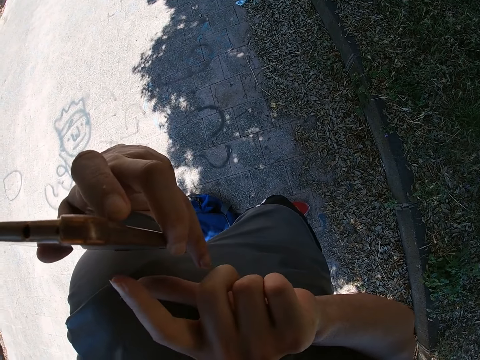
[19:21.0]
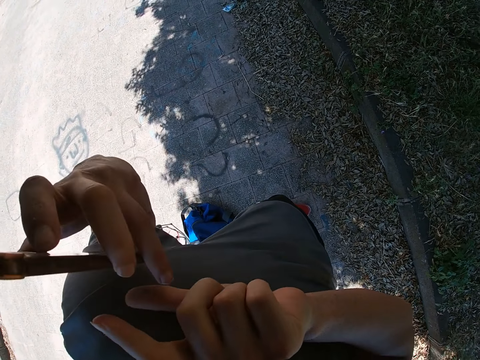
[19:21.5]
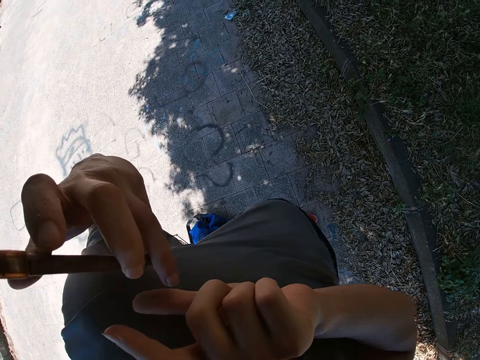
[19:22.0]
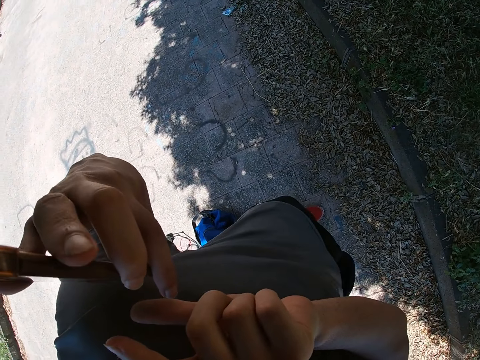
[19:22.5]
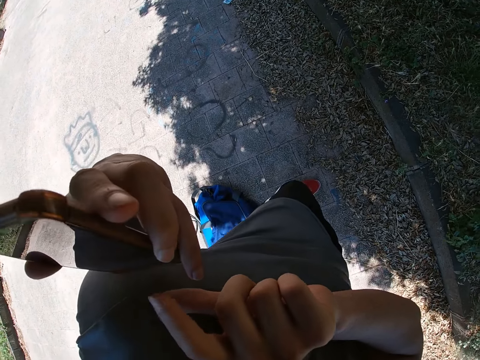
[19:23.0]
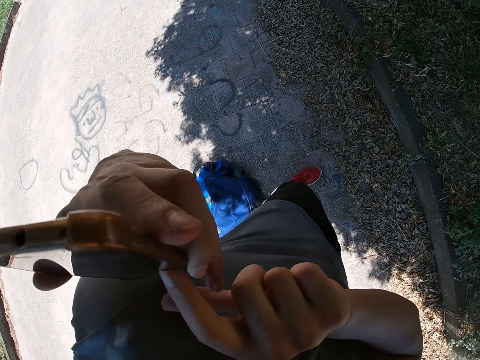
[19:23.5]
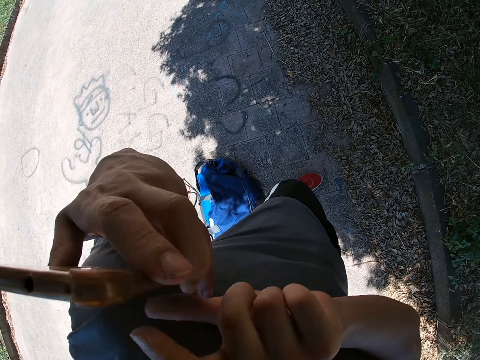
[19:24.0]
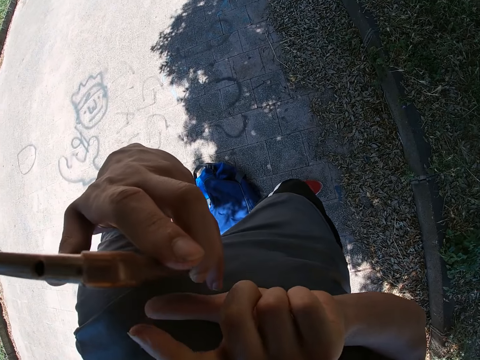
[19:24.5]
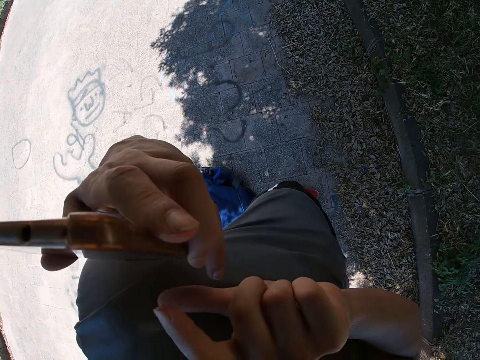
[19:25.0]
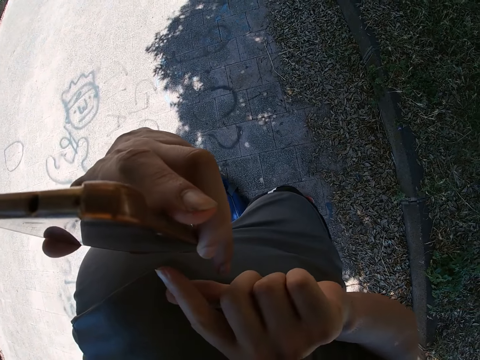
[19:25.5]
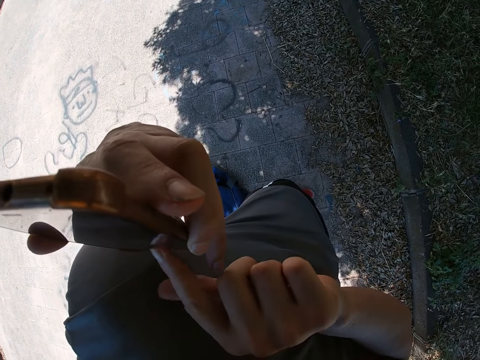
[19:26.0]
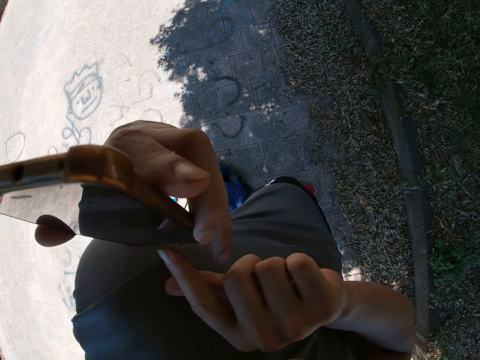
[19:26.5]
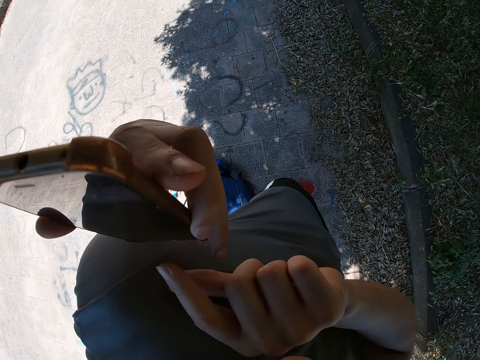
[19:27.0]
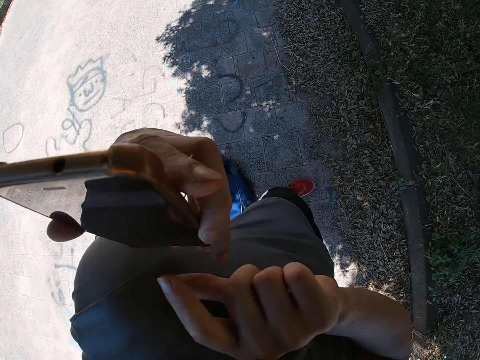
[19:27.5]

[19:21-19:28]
The camera wearer operates on his phone.

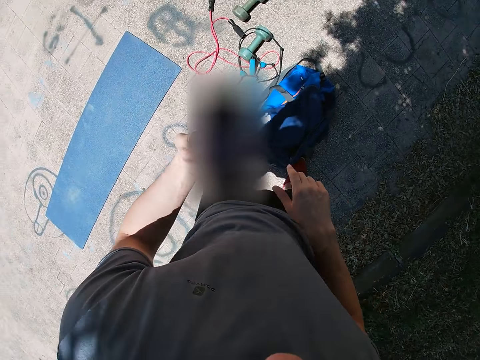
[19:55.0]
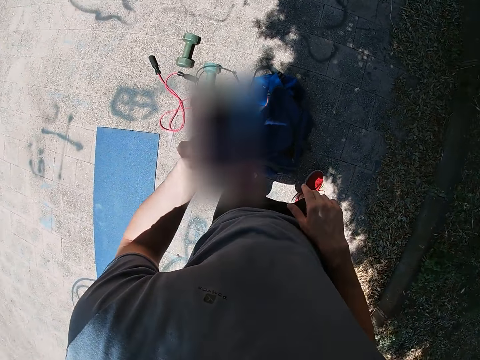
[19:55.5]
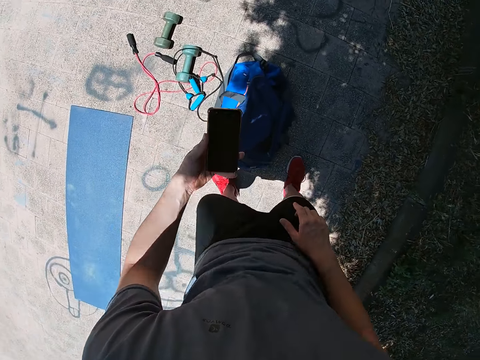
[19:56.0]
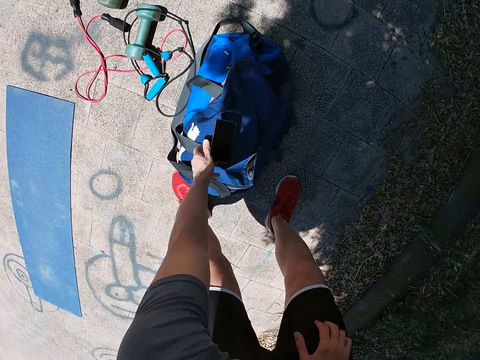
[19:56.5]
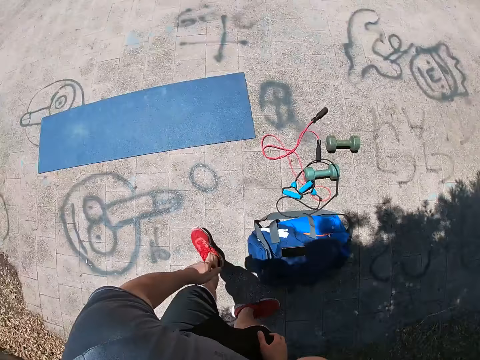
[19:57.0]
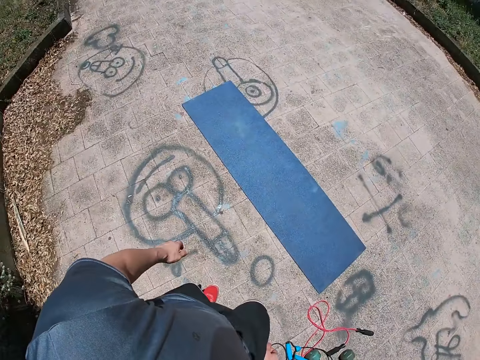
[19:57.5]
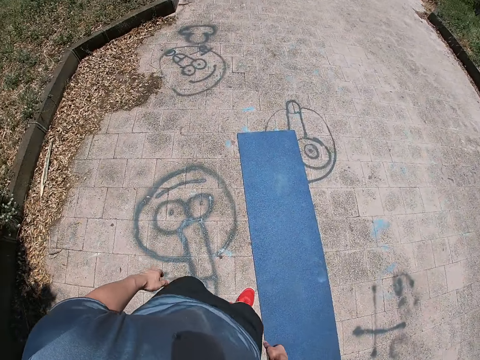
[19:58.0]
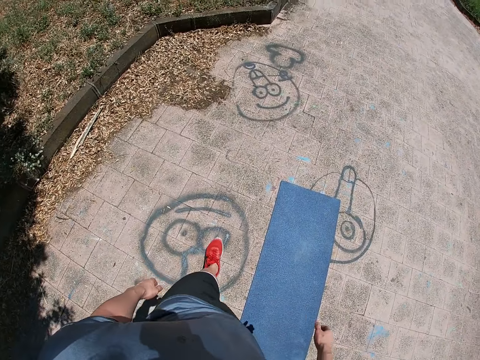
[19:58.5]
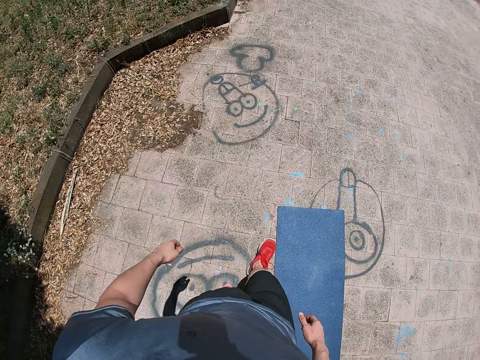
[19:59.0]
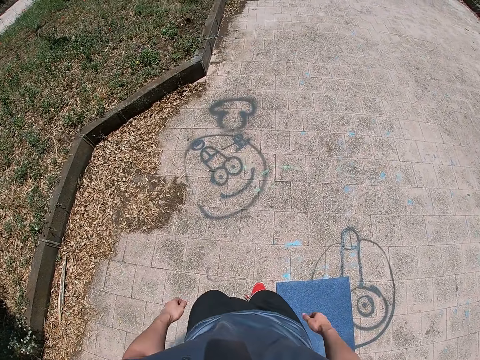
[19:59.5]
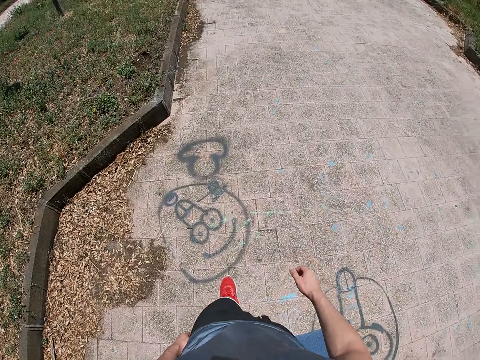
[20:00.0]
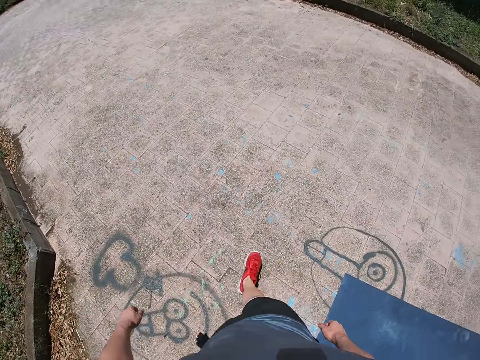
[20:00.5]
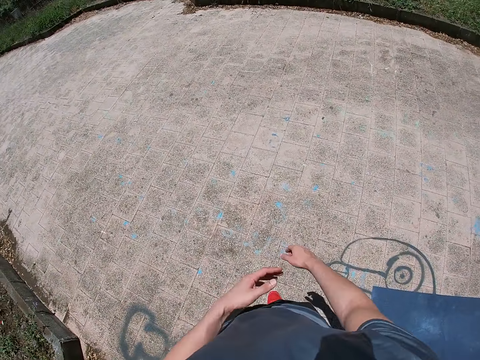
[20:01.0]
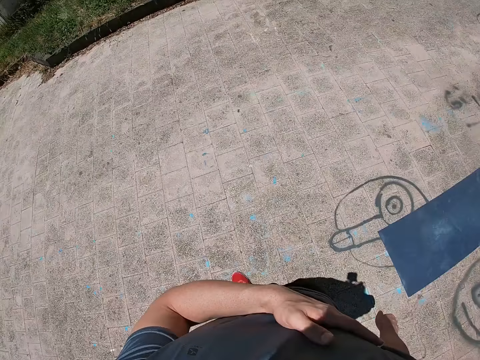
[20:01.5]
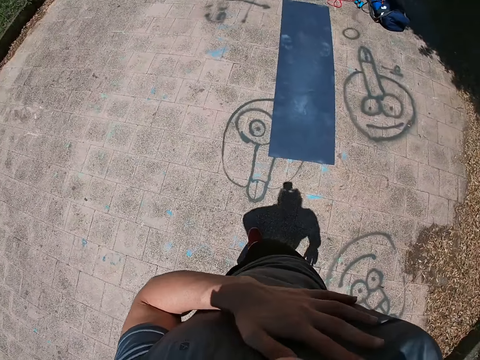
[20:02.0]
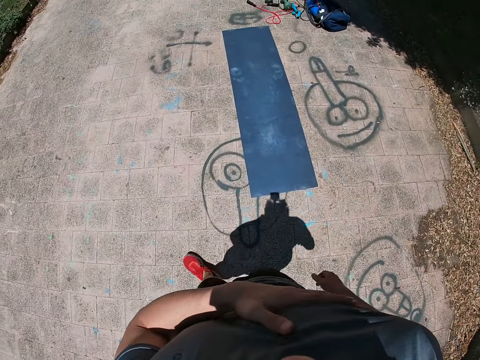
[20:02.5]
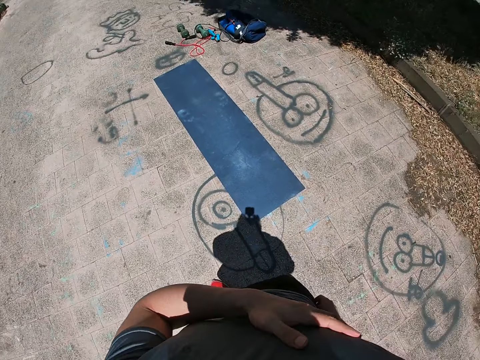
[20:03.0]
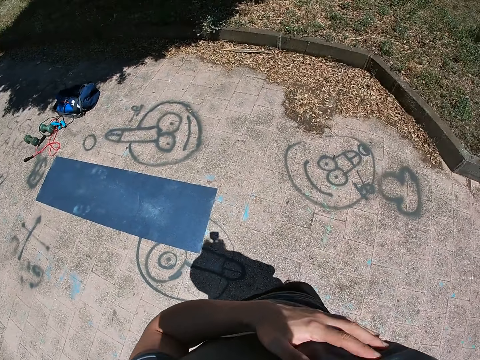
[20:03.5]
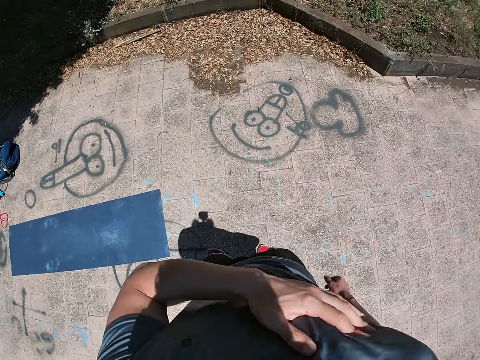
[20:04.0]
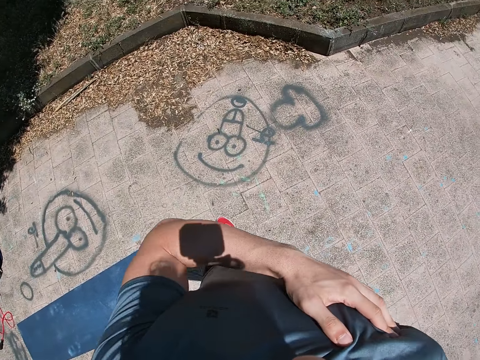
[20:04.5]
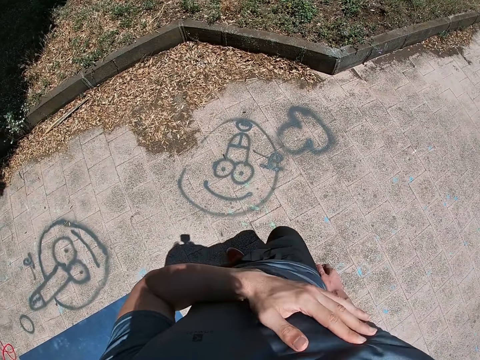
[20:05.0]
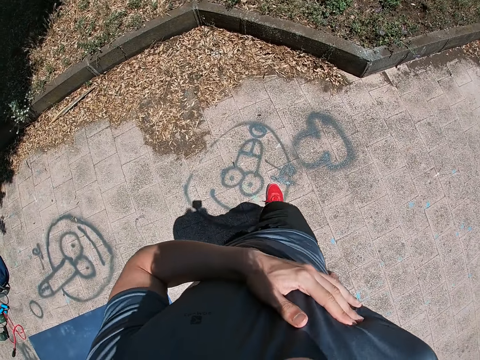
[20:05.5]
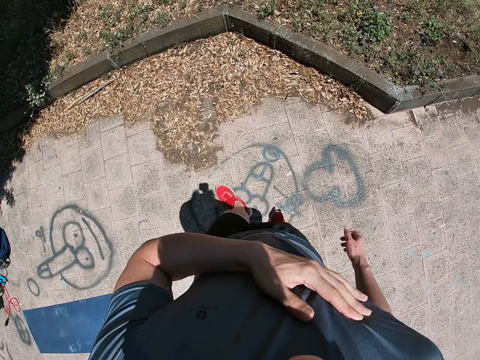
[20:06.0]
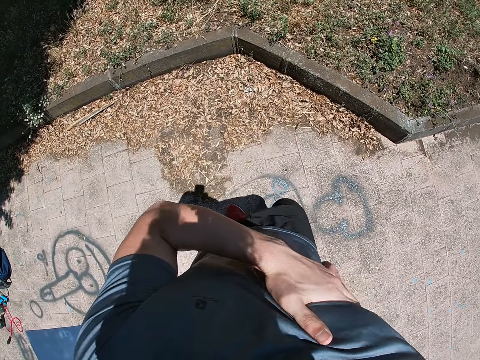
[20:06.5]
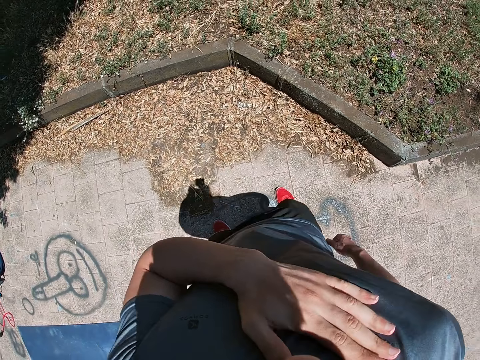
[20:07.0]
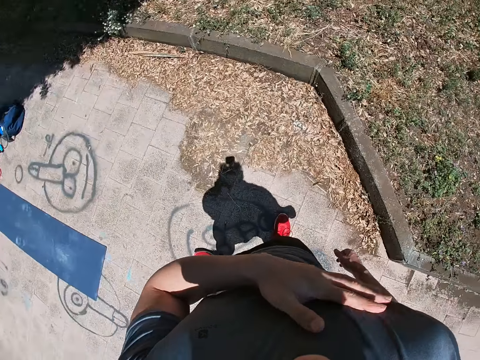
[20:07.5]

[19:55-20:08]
The camera wearer drops the phone on the bag with his left hand. He walks on the road. He rubs his chest with his left hand.

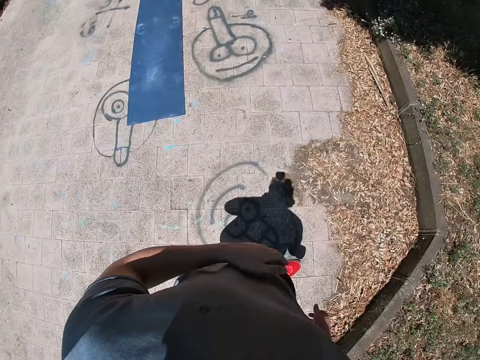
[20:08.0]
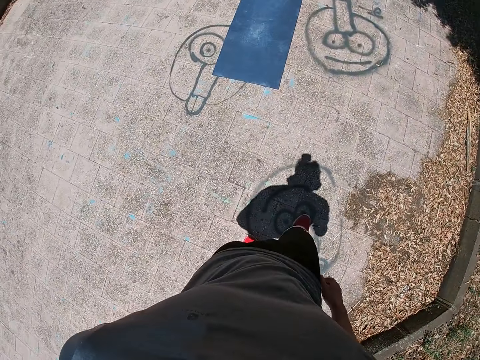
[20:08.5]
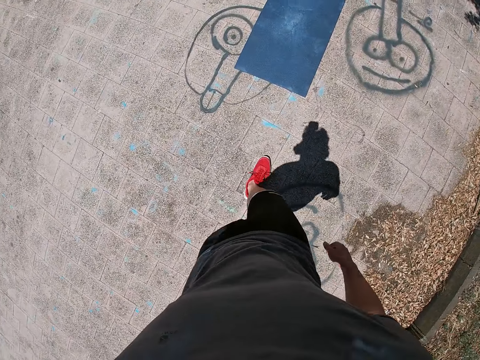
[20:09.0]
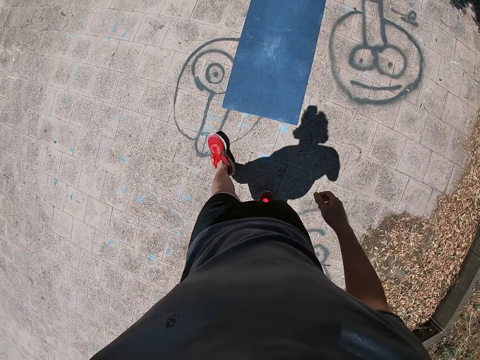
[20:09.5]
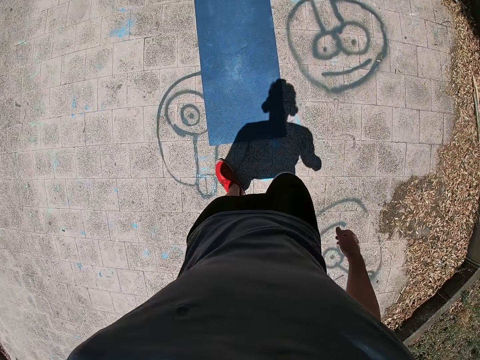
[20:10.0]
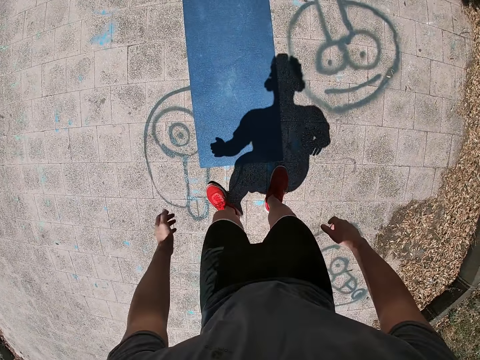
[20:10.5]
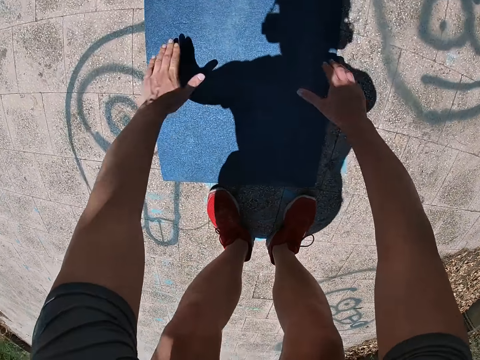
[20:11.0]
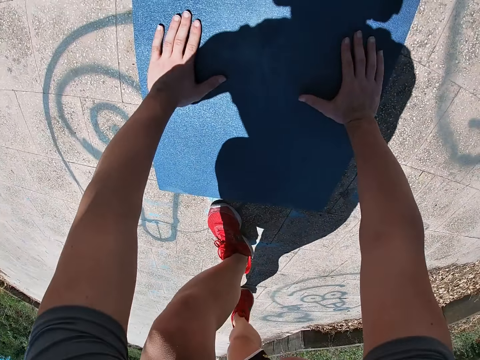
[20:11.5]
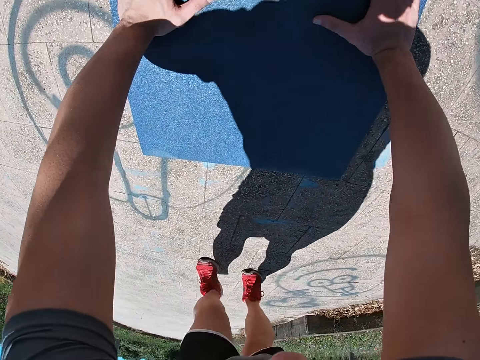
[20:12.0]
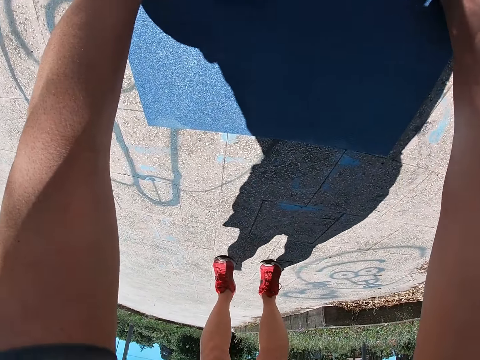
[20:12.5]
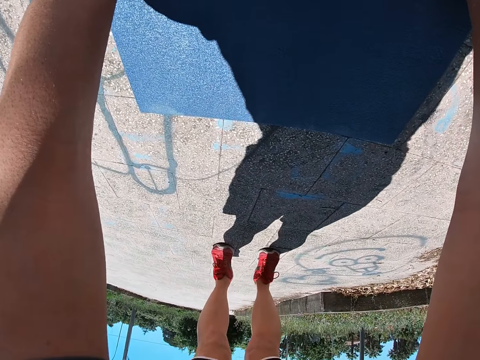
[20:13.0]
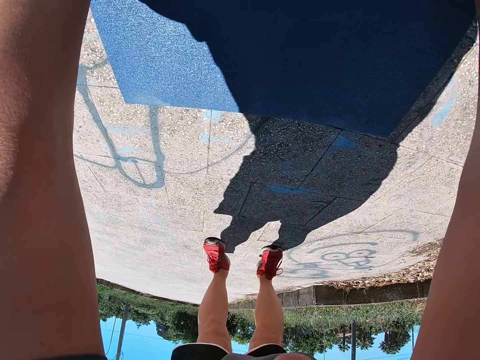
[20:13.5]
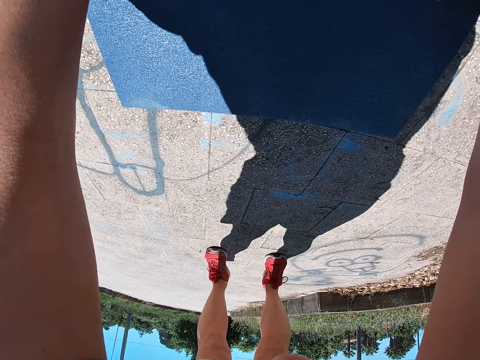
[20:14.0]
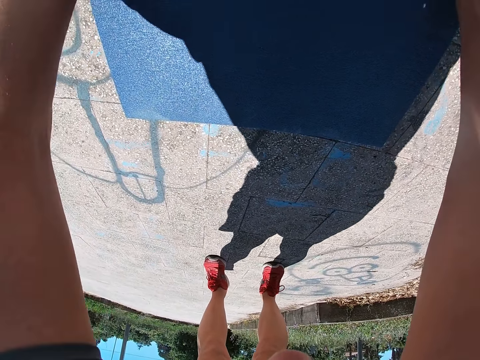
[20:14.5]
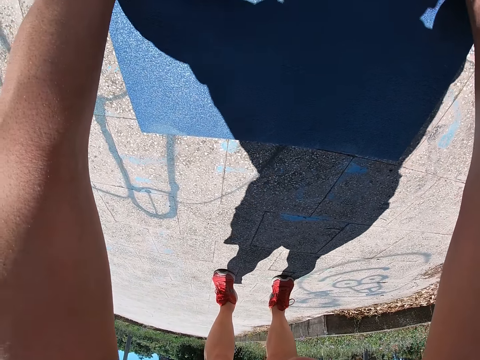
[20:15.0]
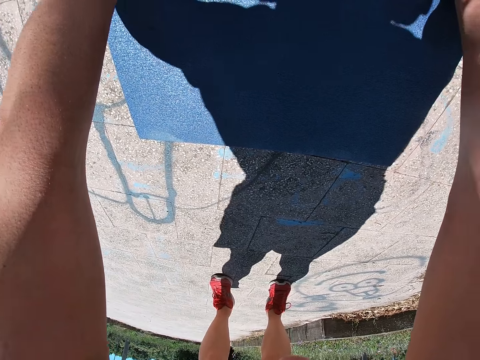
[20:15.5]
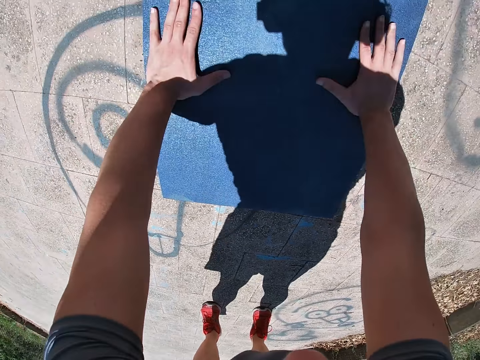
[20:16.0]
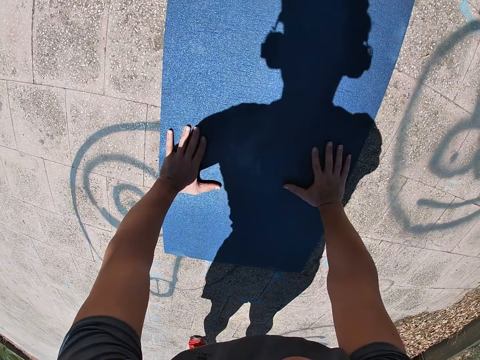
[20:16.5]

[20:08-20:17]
The camera wearer places his hands on the yoga mat. He does pushups on the mat.
